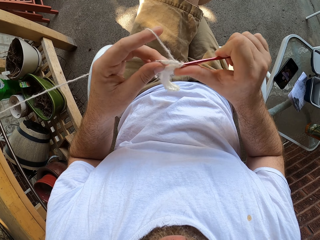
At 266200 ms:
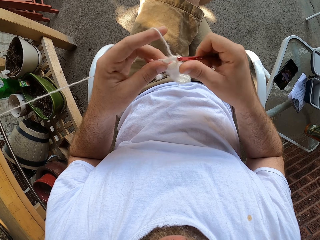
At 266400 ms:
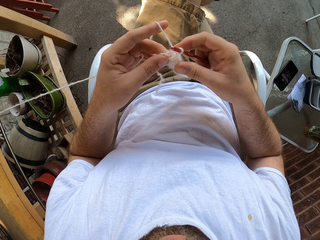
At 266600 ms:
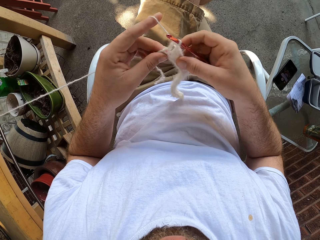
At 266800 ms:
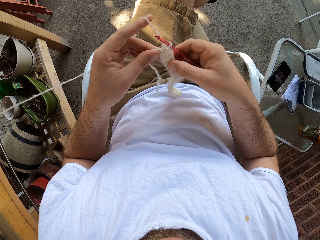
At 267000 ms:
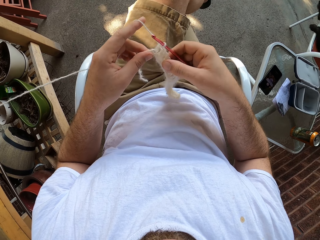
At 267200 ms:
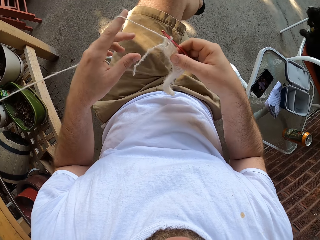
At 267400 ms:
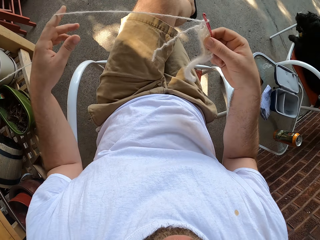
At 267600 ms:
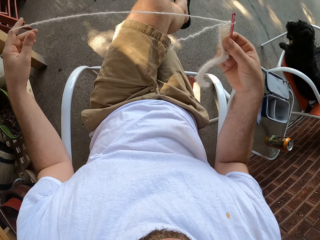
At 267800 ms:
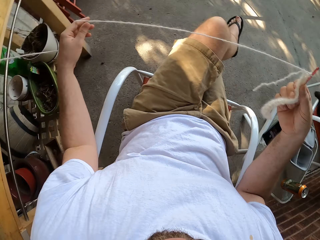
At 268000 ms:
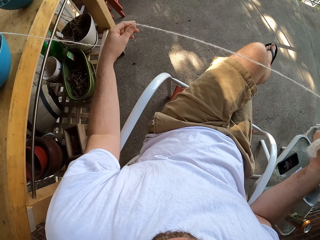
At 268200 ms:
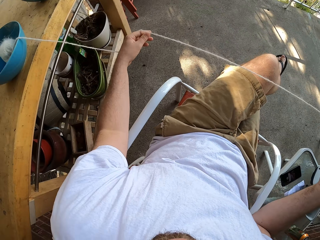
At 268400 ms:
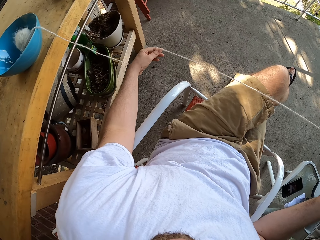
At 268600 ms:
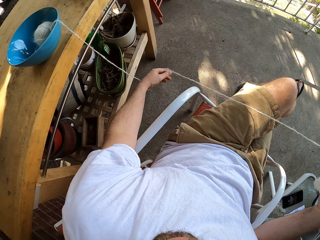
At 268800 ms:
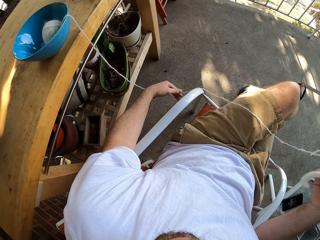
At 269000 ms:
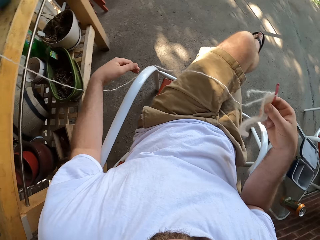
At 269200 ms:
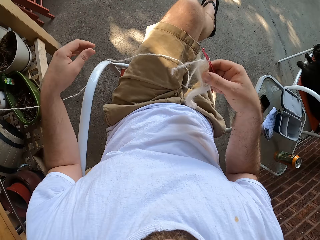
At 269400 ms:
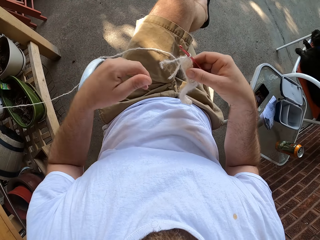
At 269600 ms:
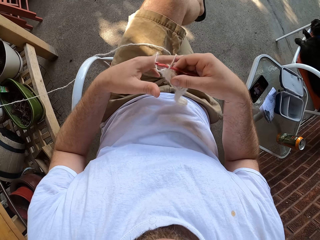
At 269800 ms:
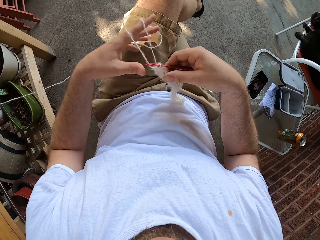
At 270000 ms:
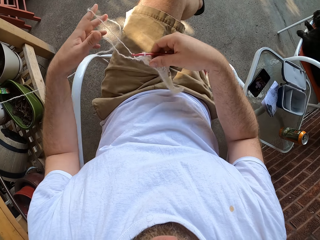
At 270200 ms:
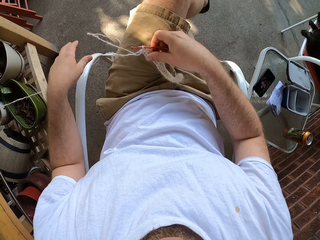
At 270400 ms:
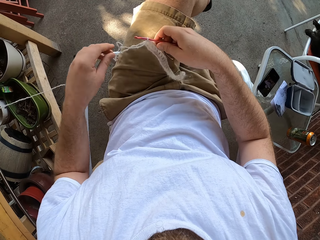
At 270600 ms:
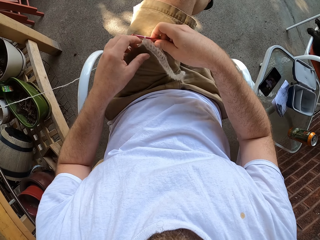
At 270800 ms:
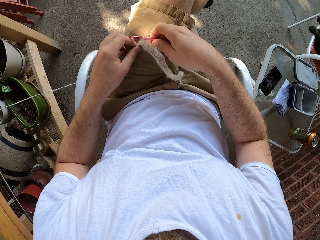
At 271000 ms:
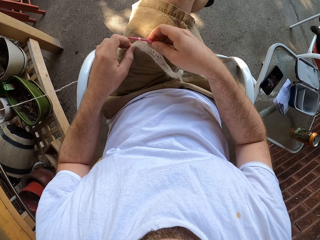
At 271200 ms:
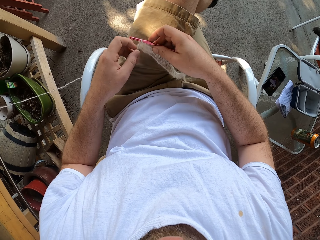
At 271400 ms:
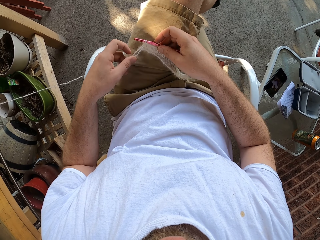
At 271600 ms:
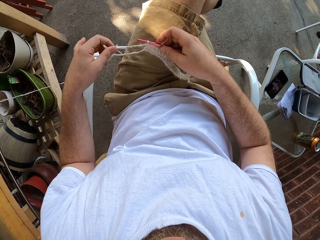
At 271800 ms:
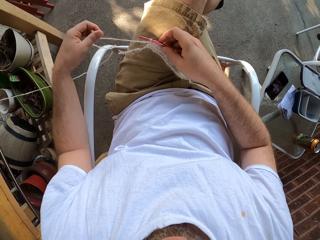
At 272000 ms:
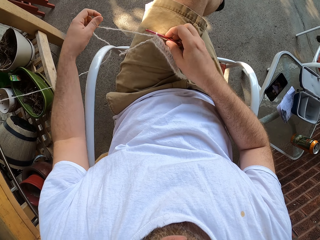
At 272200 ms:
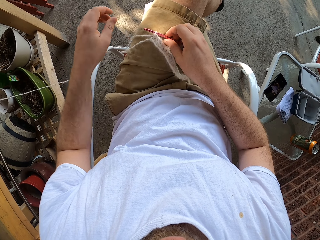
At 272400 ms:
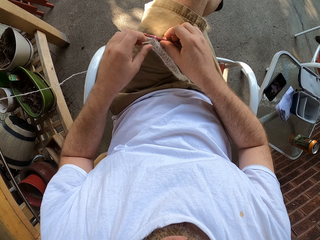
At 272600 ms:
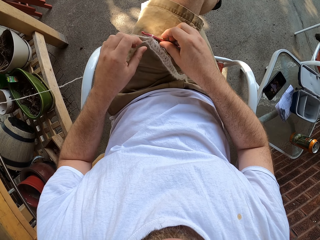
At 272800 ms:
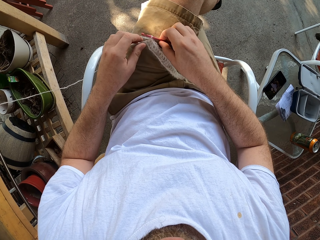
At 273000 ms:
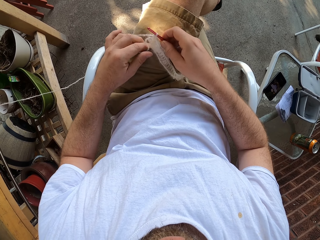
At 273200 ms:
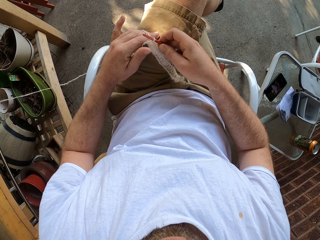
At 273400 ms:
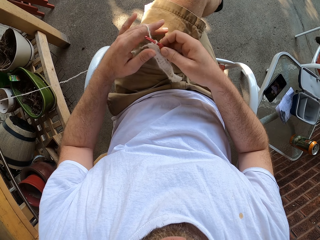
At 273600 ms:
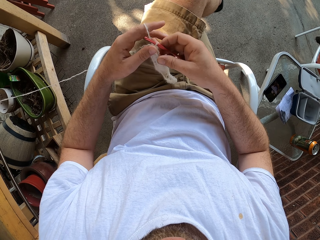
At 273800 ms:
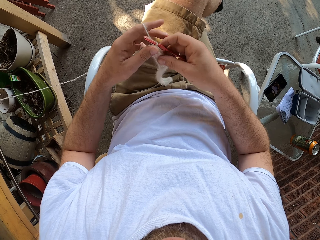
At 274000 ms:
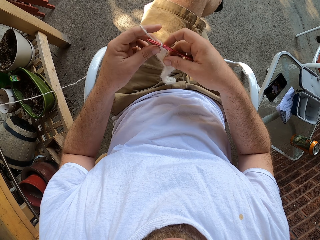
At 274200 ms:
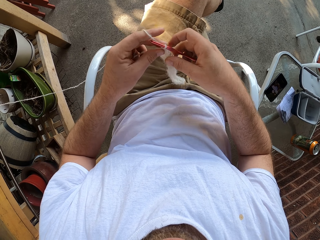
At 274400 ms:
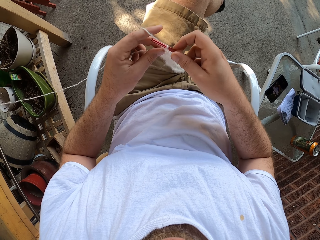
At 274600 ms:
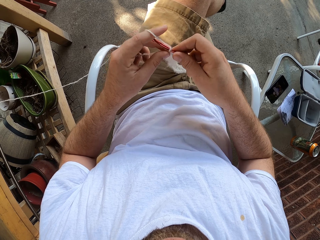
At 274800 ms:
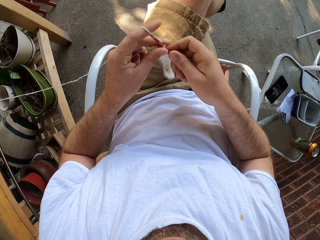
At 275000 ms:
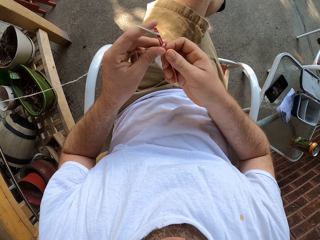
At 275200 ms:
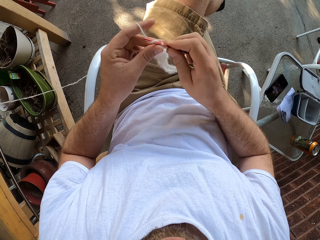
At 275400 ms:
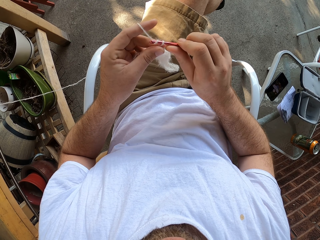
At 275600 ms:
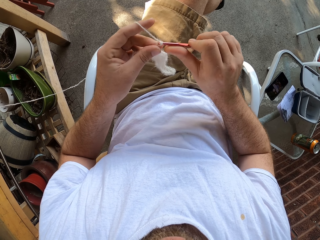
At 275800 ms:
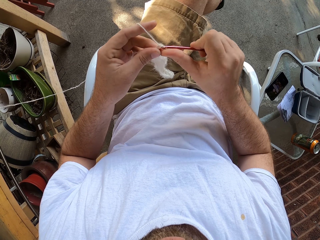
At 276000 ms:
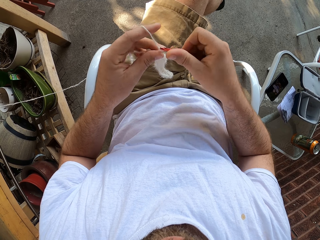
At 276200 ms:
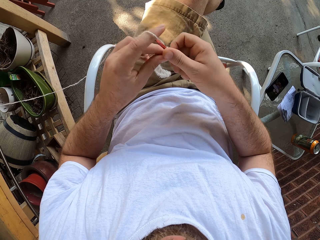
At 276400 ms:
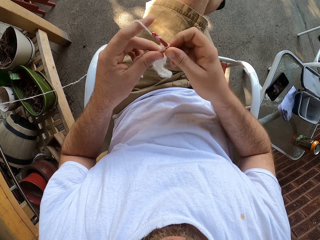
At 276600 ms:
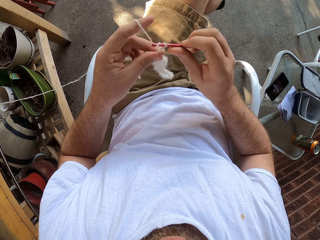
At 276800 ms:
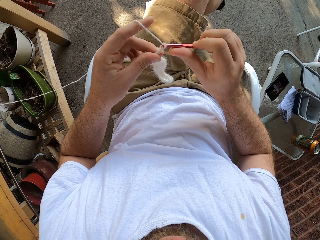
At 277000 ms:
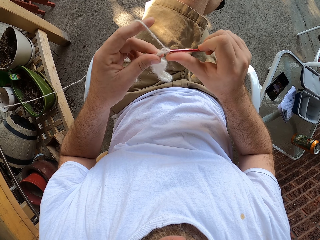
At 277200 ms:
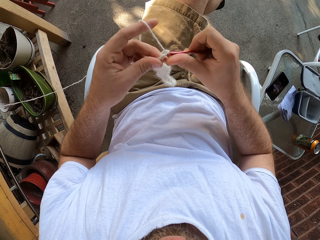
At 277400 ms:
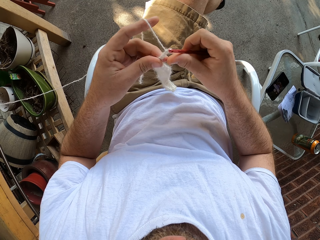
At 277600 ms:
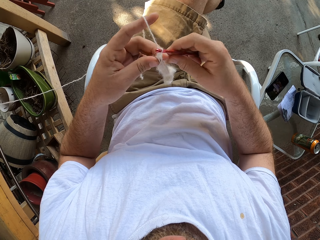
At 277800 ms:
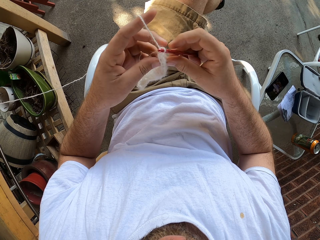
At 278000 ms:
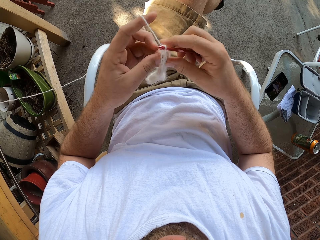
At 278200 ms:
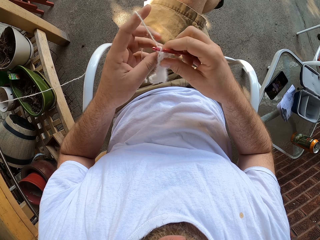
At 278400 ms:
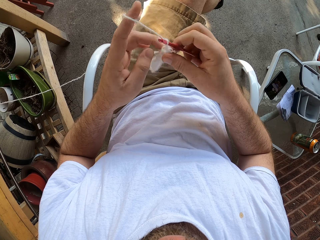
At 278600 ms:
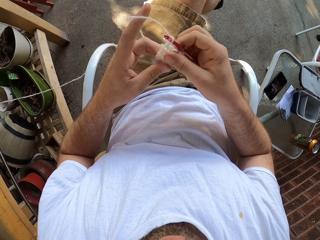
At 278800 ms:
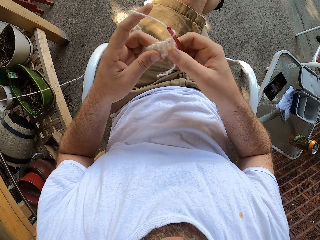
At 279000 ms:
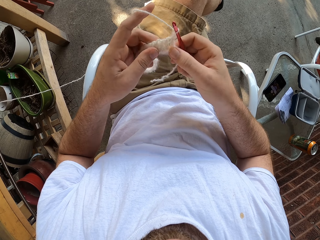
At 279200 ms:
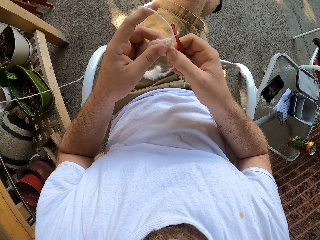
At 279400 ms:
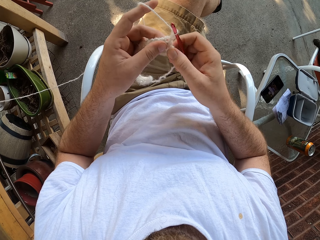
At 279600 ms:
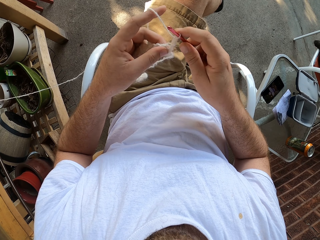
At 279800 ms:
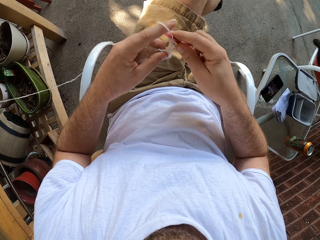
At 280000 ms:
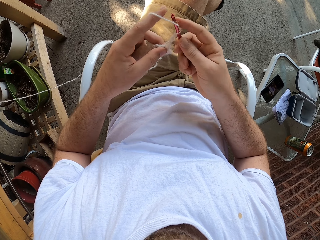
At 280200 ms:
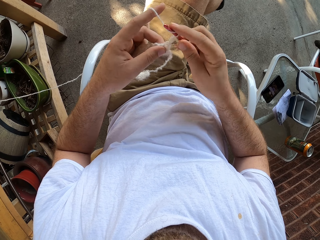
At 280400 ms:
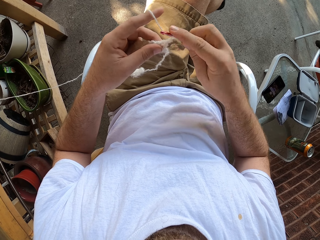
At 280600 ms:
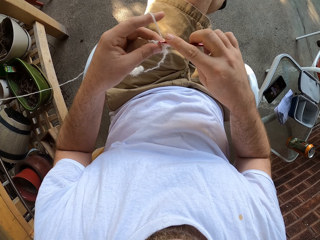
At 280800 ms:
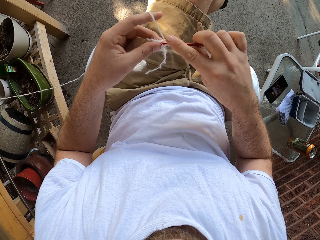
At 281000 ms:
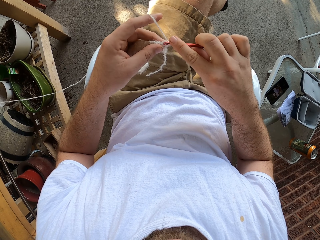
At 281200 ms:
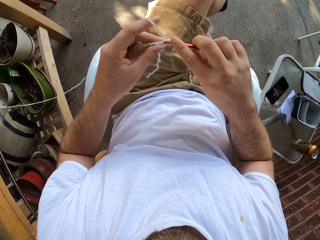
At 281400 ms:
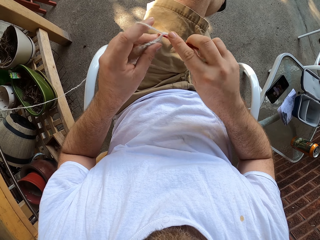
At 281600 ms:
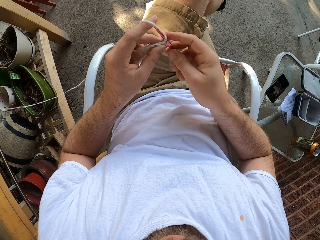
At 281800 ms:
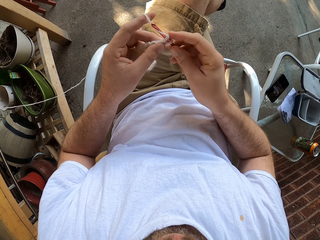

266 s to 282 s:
The camera wearer pulls out the thread with his left hand. He spreads the string. He puts the fabric on the thighs. He picks up the fabric. He starts to knit.

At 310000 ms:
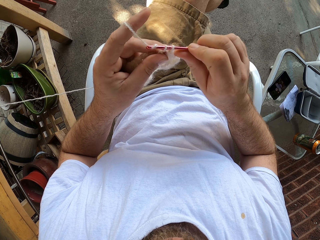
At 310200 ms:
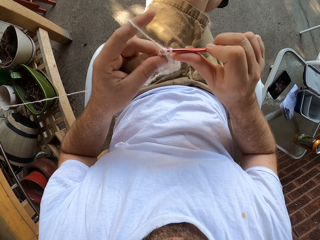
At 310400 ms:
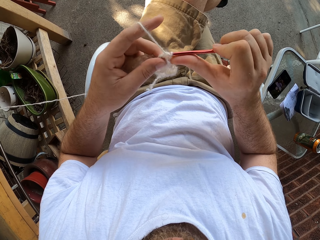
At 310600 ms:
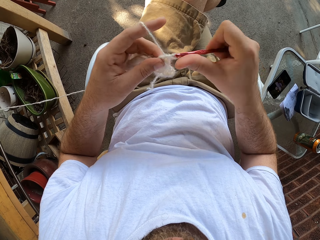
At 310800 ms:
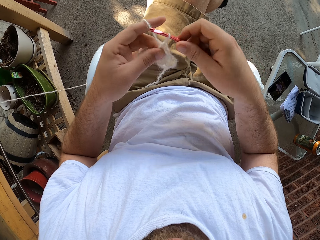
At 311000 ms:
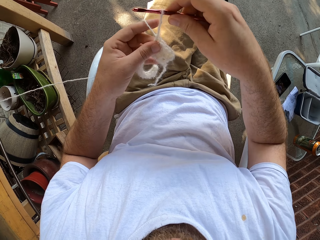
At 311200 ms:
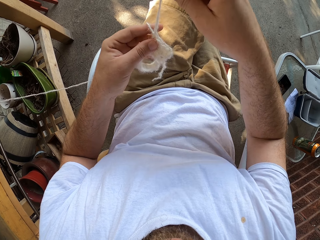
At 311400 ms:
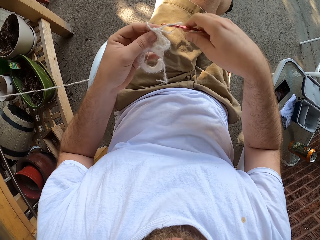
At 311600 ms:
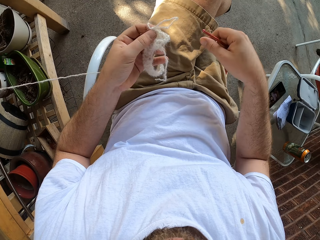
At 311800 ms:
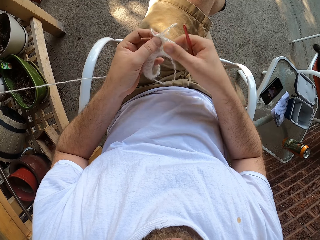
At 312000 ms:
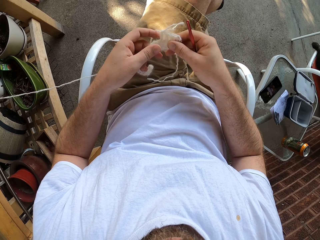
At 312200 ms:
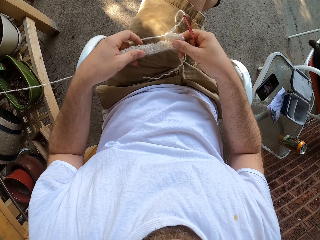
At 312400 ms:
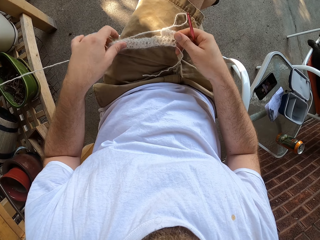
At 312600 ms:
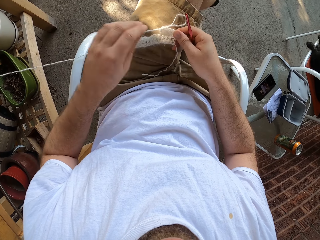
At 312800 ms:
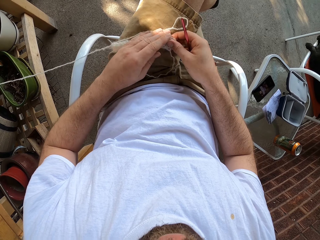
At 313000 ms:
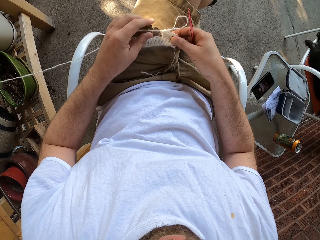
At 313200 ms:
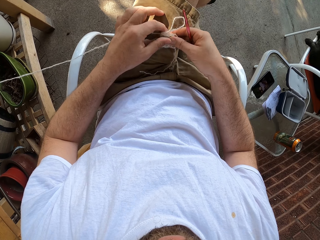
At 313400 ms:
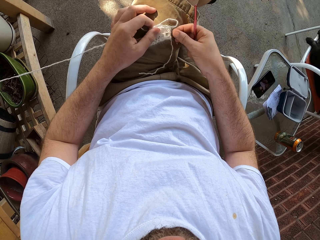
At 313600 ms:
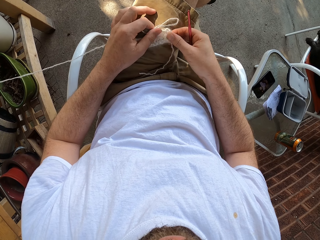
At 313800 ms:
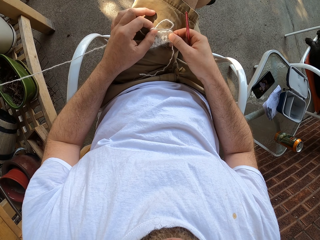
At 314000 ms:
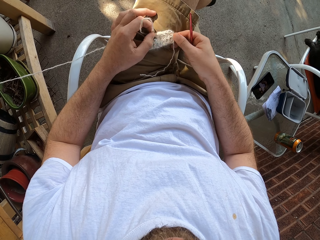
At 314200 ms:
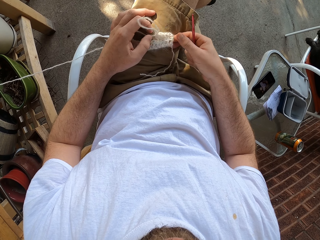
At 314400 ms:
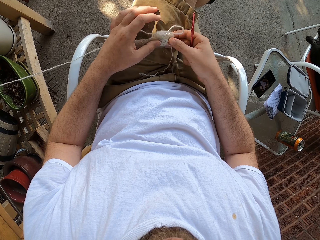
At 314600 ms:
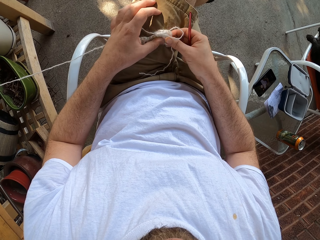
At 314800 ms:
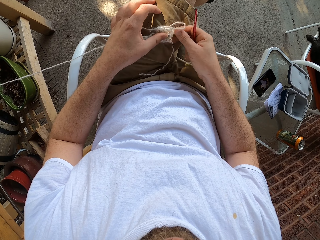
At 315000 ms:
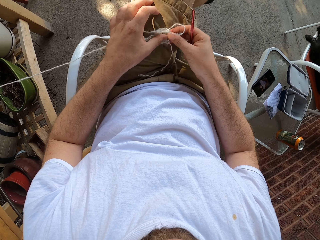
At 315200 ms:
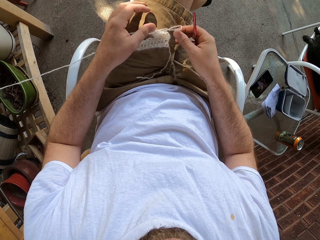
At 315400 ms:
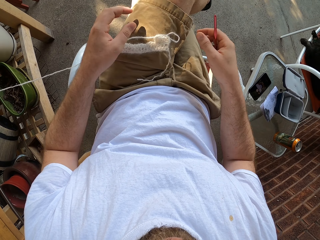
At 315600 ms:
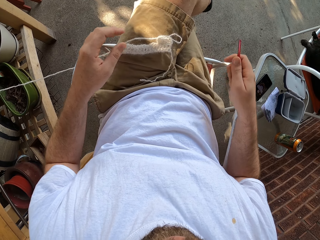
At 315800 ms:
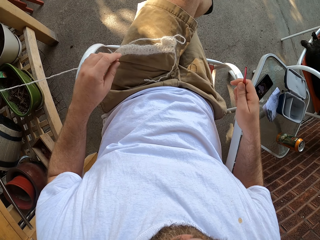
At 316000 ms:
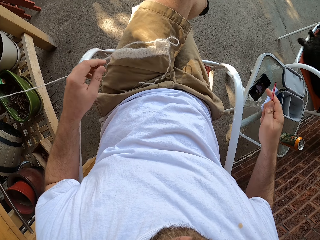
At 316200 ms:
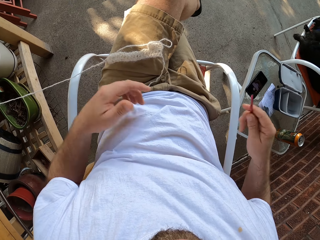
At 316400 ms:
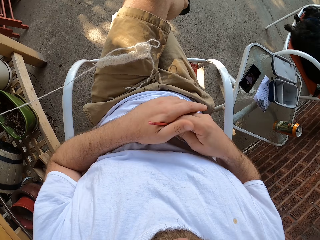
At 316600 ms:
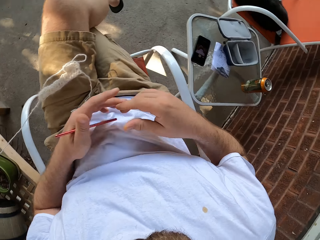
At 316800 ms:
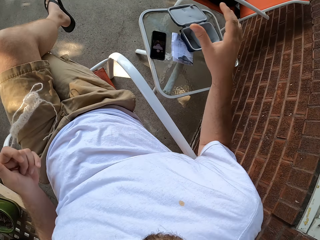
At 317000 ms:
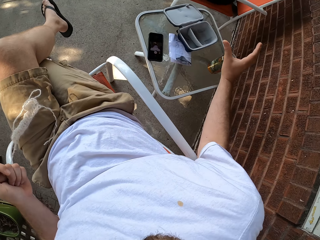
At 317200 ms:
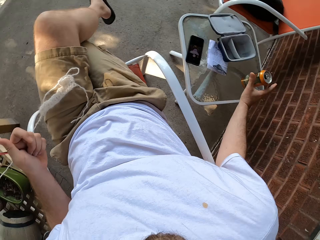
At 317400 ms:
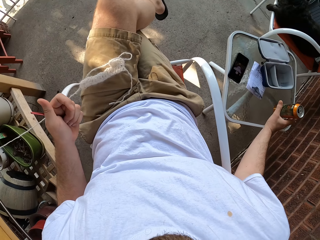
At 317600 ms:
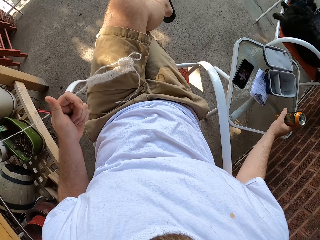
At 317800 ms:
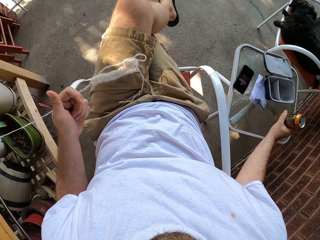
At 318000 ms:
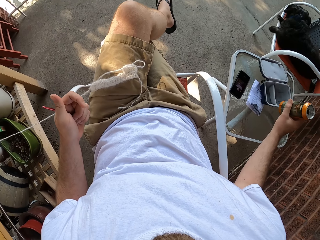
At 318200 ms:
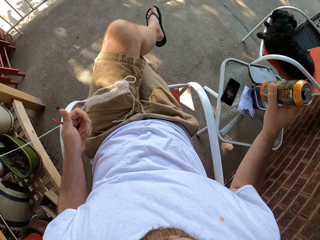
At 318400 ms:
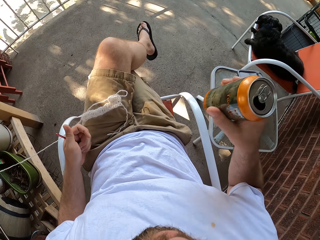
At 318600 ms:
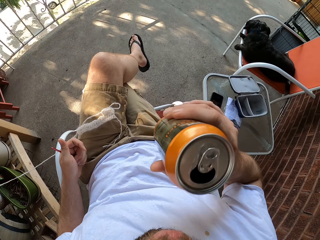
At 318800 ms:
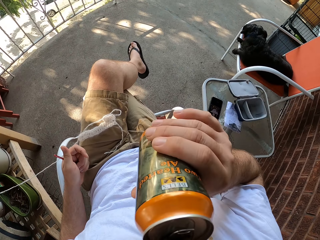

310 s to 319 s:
The camera wearer places the yarn on his left thigh. He transfers the knitting pin to his left hand. He drinks from a drink can. He picks up the can from a table with his right hand.
